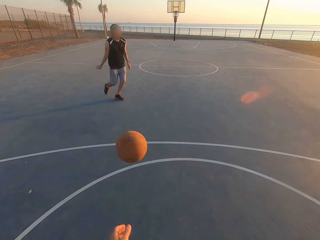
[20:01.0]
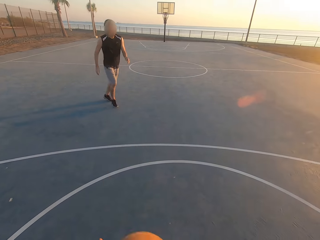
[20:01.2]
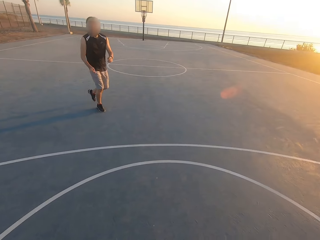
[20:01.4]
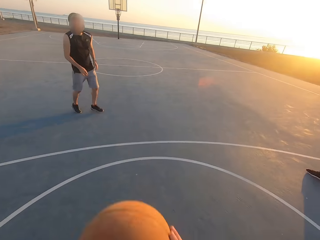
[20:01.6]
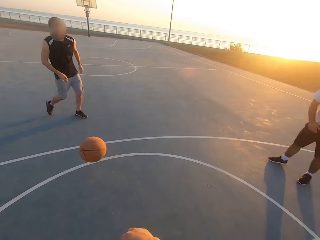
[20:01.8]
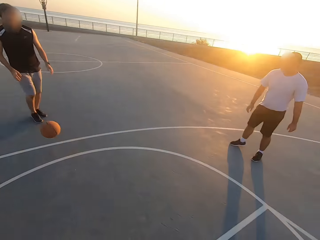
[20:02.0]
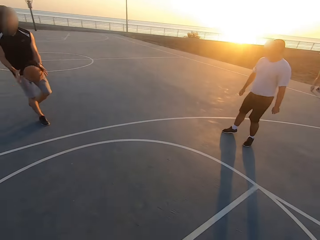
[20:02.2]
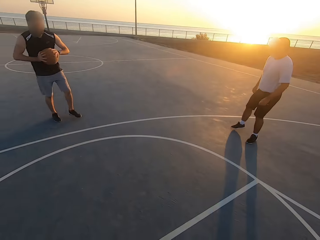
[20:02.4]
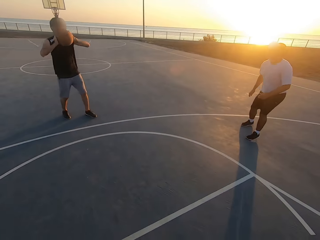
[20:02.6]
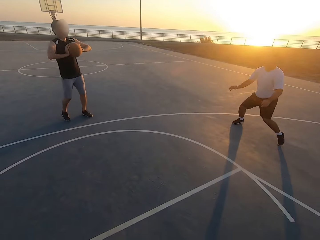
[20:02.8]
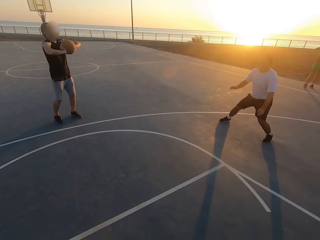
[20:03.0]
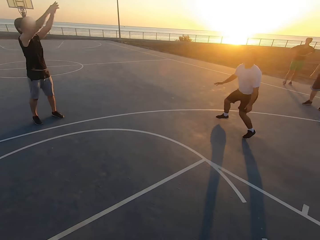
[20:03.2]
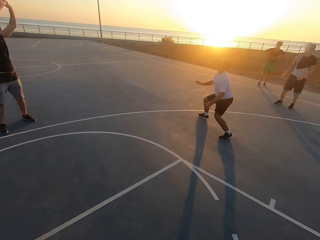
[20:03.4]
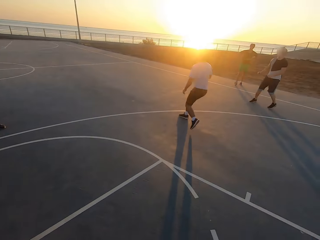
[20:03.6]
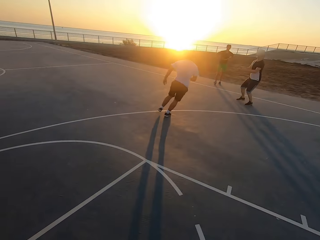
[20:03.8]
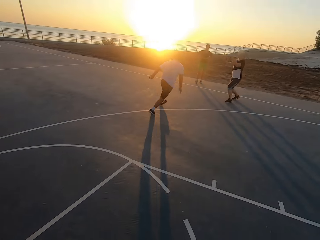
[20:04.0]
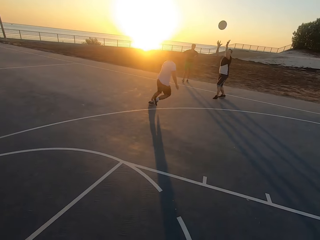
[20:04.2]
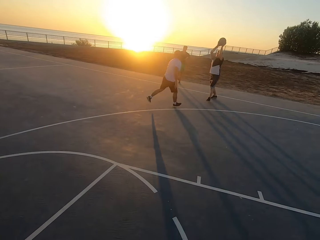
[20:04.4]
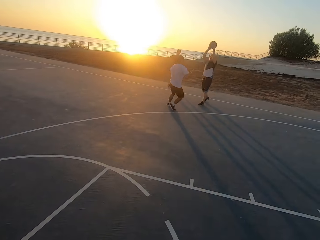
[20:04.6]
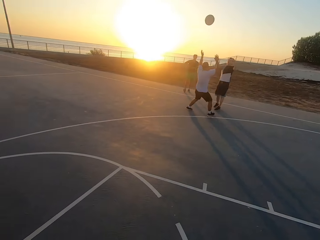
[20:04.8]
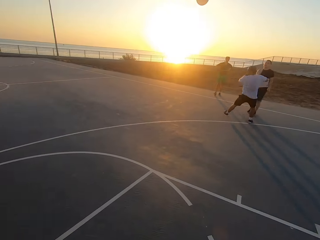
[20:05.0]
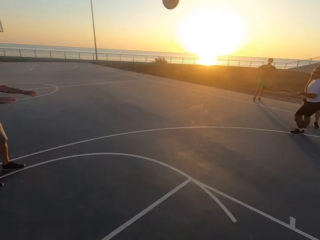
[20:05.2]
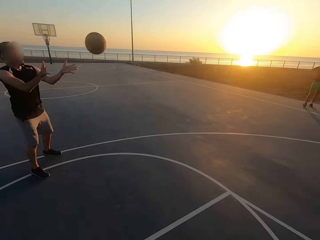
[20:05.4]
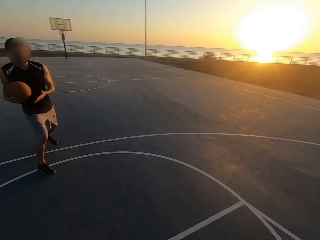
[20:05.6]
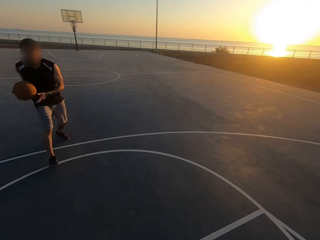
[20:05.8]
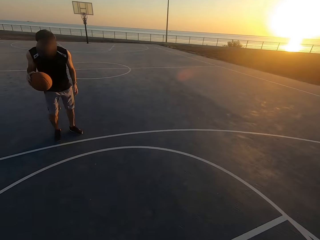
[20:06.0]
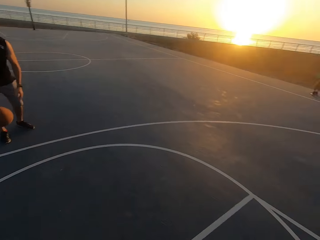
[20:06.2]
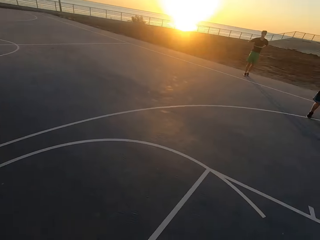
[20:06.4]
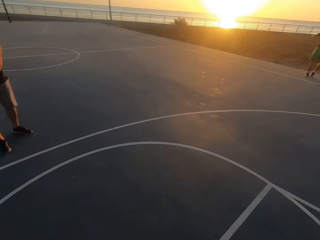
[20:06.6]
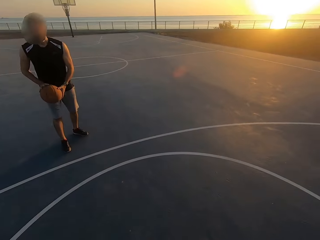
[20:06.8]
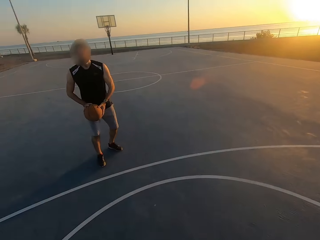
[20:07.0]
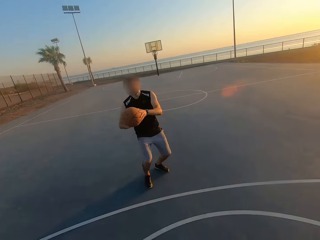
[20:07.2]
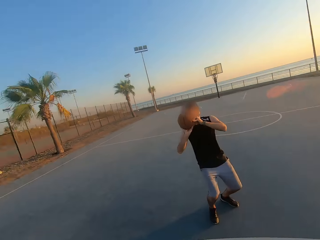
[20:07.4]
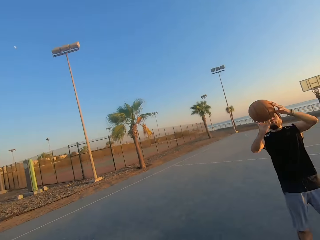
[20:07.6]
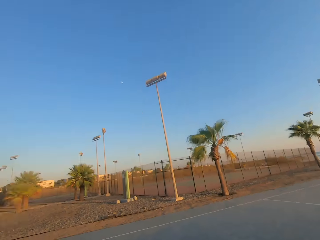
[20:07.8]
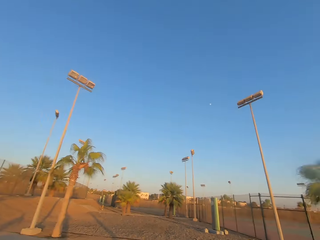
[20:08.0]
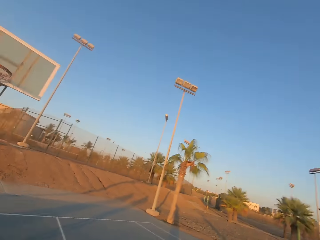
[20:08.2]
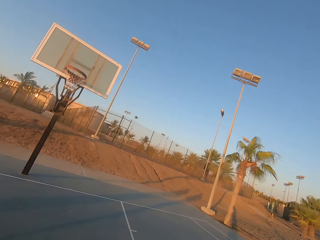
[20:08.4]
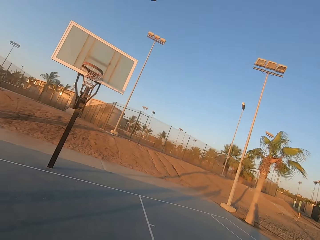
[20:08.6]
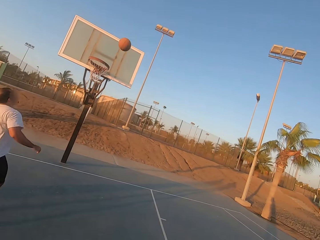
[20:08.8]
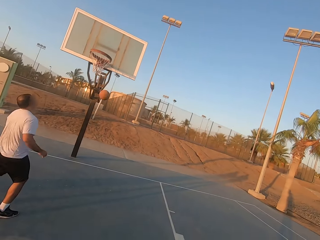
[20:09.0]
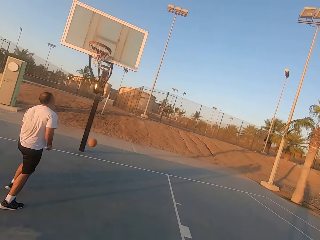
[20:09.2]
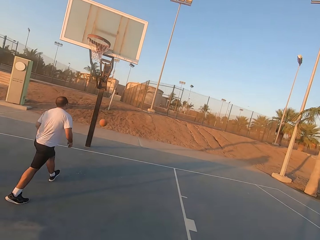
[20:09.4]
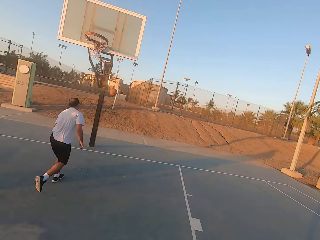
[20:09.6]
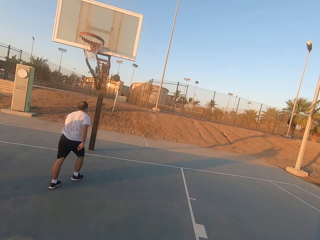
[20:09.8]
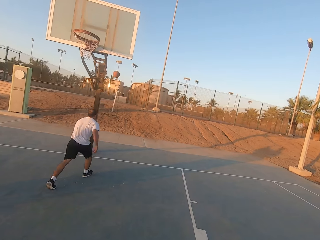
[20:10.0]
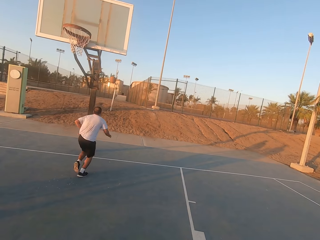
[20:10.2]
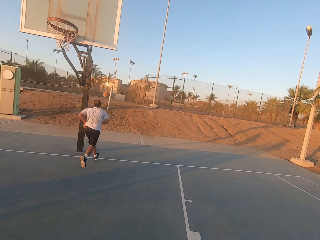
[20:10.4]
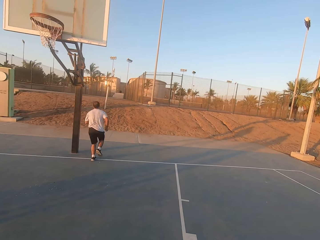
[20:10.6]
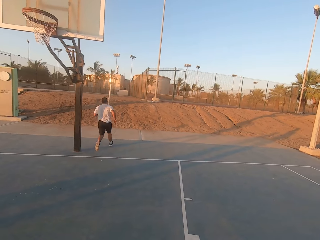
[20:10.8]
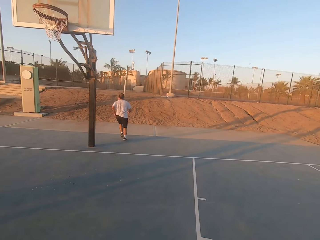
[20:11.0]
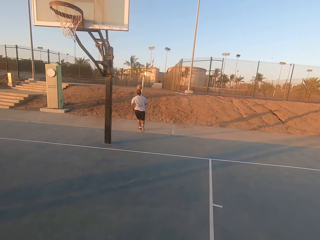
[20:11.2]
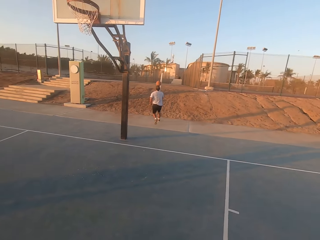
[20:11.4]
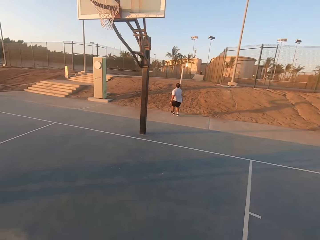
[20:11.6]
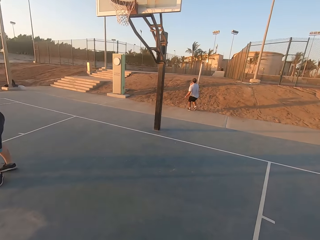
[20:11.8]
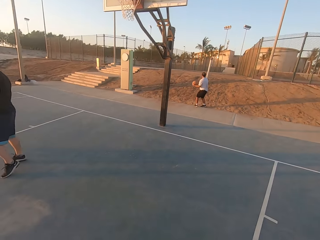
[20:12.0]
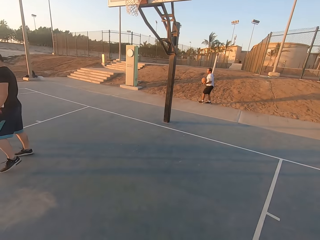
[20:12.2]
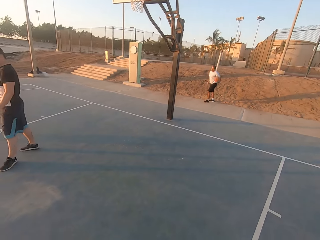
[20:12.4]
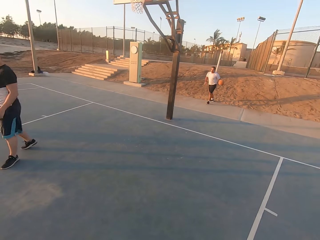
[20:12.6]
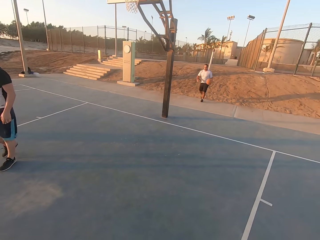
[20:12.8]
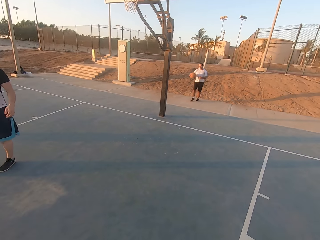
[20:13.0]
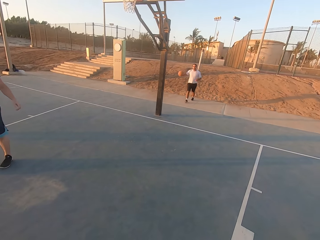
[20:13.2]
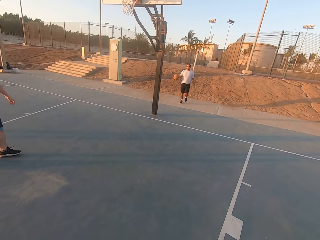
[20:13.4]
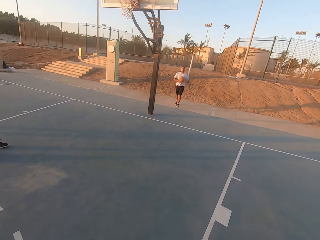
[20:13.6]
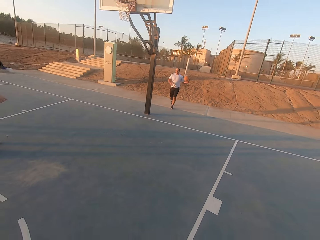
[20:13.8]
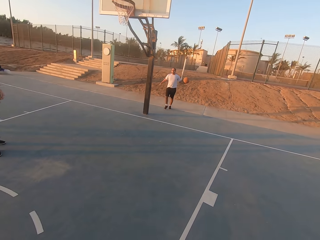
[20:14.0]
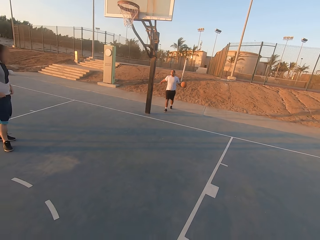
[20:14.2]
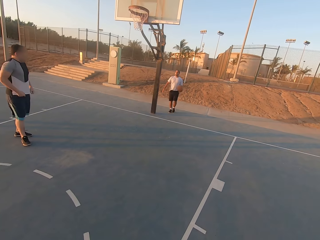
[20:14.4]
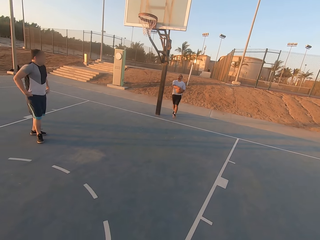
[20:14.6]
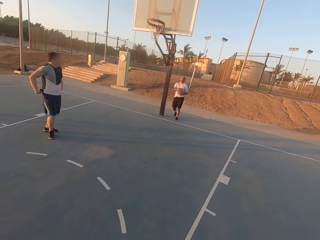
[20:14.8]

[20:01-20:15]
A man throws to the camera wearer. The camera wearer picks up the ball. They throw the ball to the man. The man picks up the ball. The first man throws the ball to another man. The other man picks up the ball. The other man throws to the first man. The first man picks up the ball and dribbles the ball. The first man throws the ball in the hoop. A third man runs toward the ball. The third man picks up the ball.

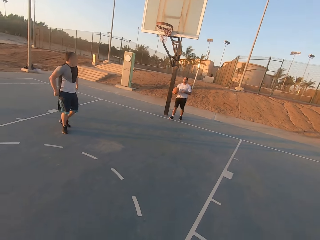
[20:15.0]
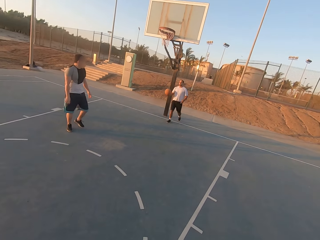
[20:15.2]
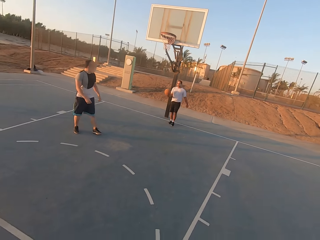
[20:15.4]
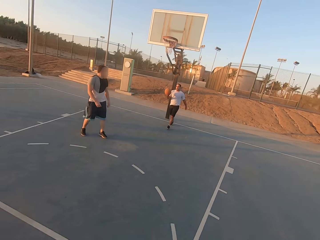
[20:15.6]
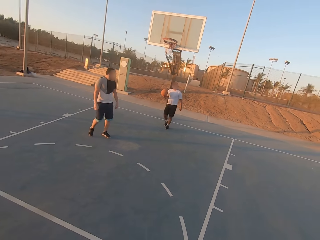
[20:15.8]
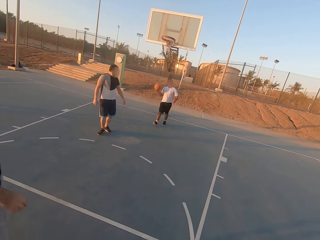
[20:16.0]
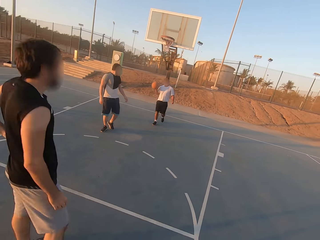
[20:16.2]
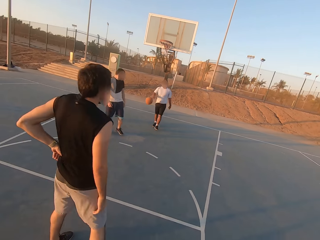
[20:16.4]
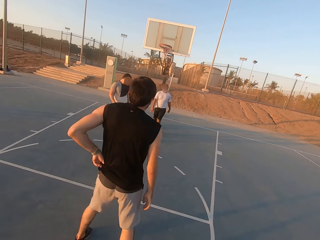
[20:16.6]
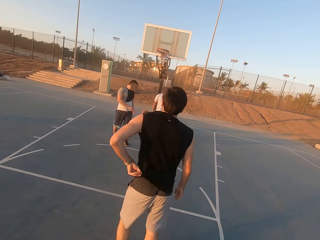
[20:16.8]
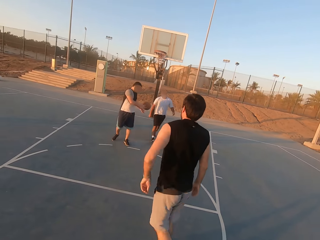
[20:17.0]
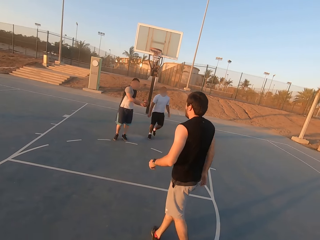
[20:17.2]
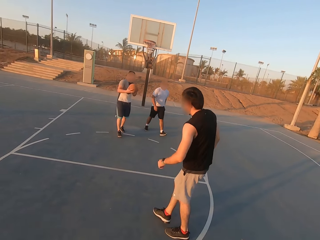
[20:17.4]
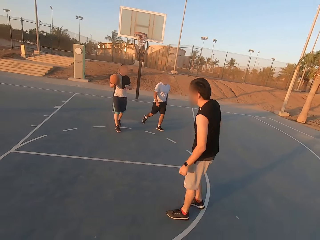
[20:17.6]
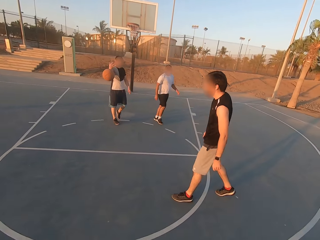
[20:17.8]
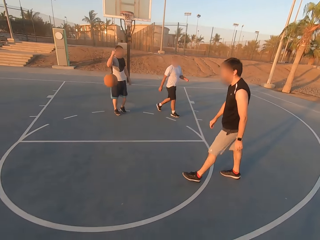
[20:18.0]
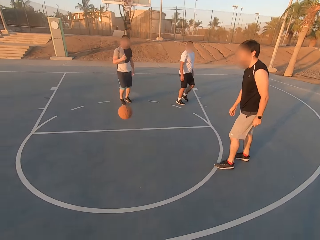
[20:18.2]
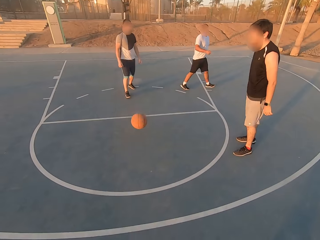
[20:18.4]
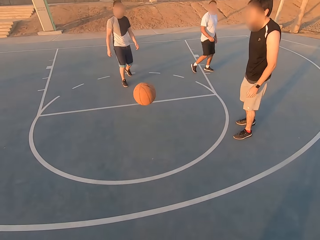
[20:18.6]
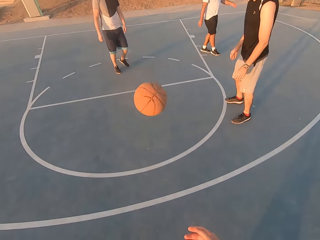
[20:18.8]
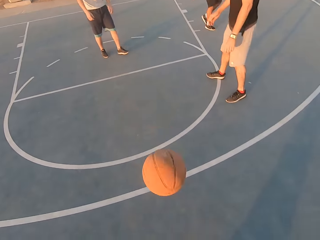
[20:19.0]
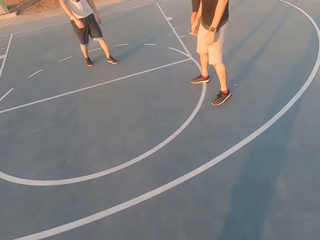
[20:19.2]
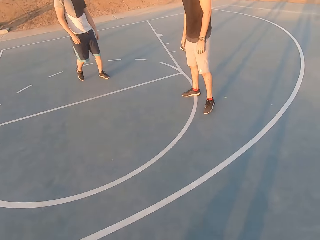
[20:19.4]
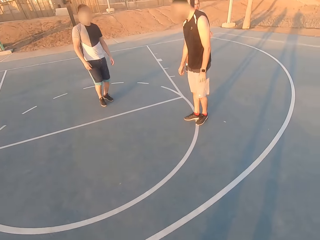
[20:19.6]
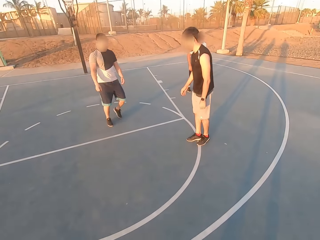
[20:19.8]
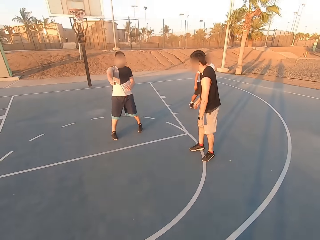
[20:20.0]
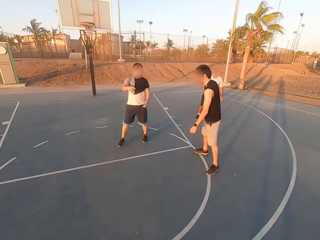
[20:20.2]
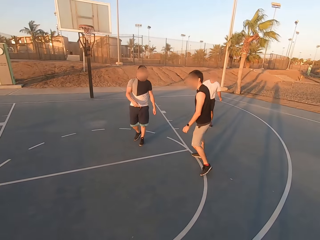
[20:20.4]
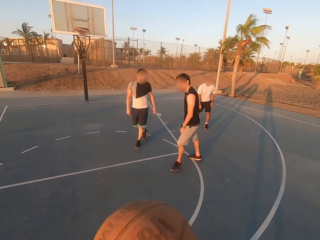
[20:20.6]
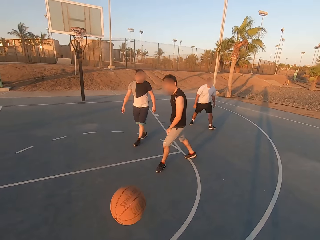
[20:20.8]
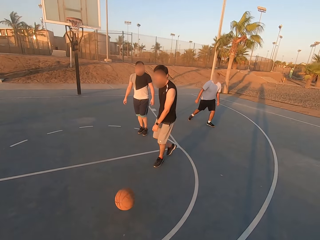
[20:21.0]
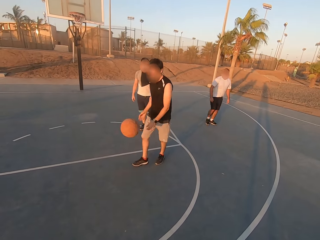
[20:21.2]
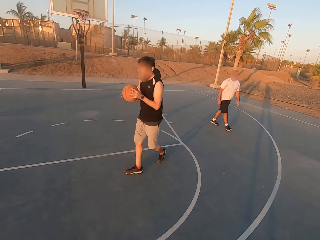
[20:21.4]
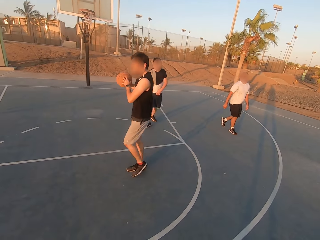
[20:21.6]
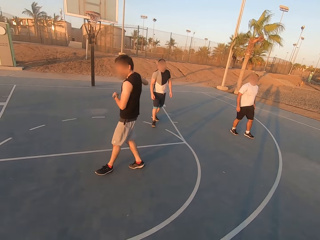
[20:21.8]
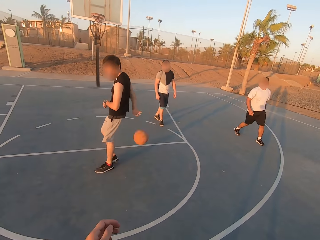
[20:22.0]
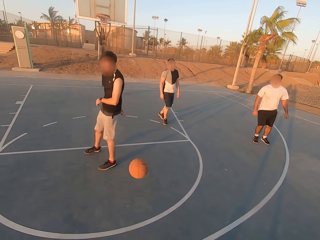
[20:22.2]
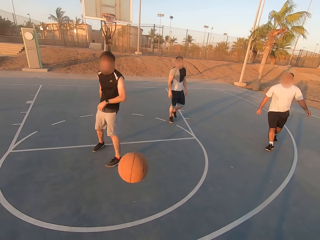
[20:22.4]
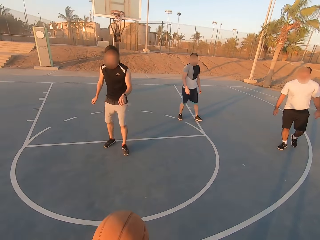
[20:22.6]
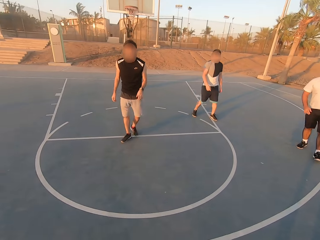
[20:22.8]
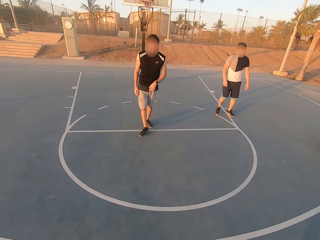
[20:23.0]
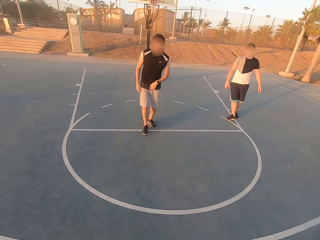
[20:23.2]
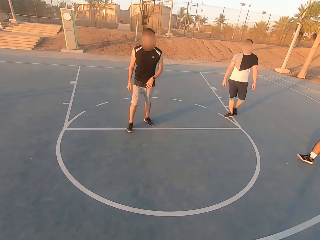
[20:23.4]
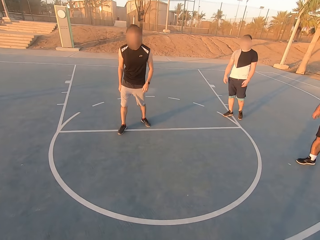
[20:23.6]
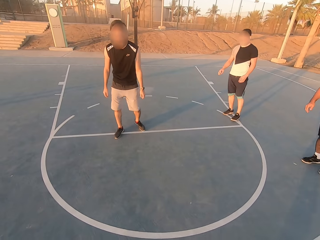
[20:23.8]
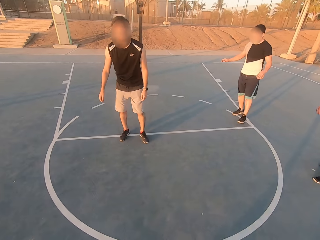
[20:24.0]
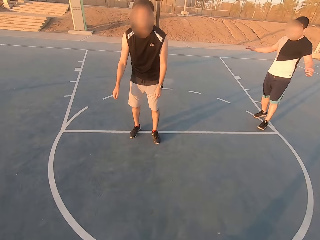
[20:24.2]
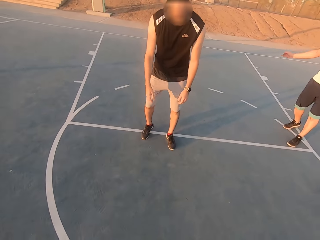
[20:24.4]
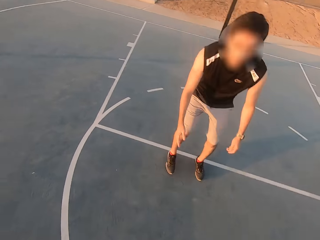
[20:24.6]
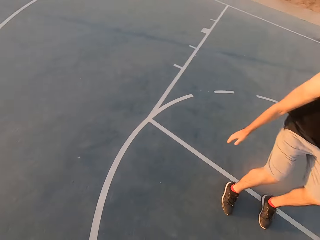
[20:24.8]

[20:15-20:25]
A man throws the ball to another man. The other man picks up the ball. The other man throws to the camera wearer. The camera wearer picks up the ball. They throw to a third man. The third man picks up the ball. The third man throws the ball to the camera wearer. The camera wearer dribbles the ball.
